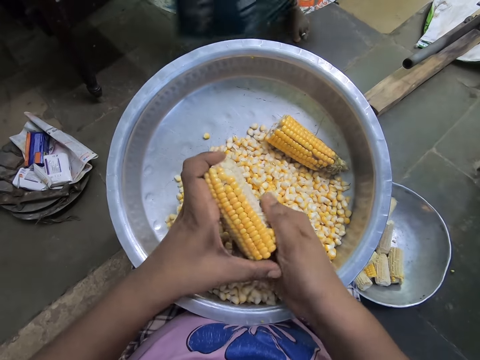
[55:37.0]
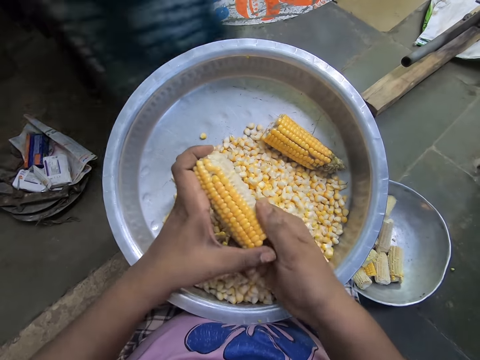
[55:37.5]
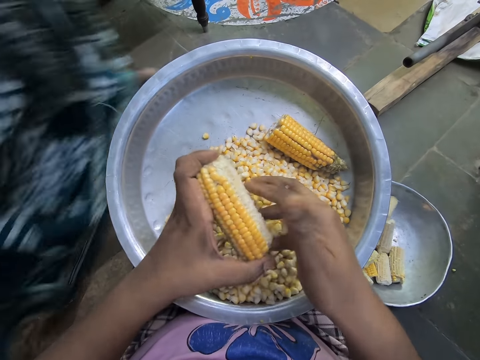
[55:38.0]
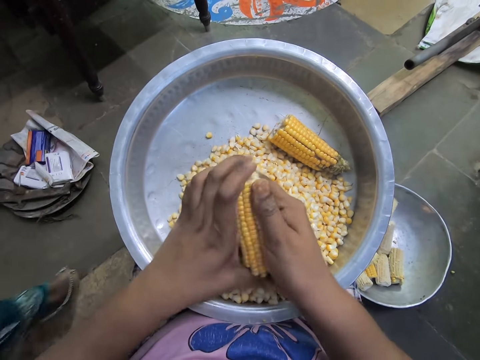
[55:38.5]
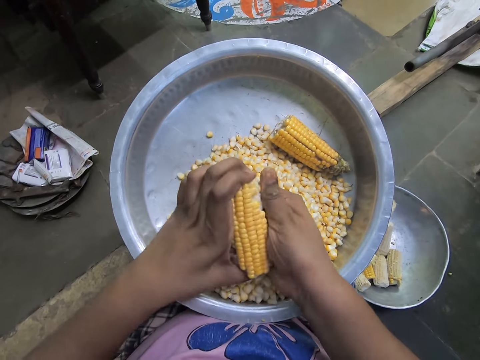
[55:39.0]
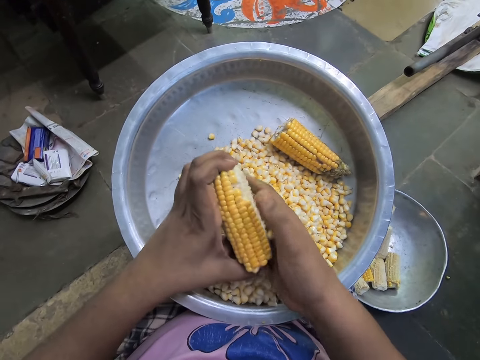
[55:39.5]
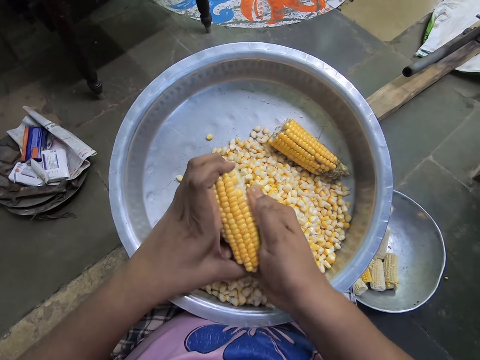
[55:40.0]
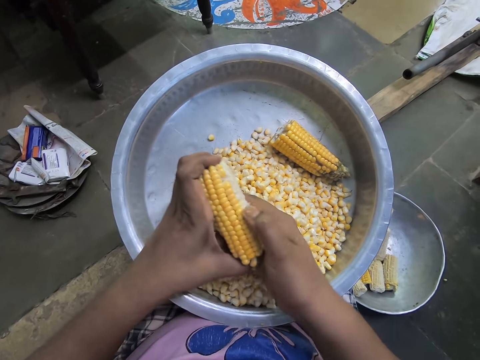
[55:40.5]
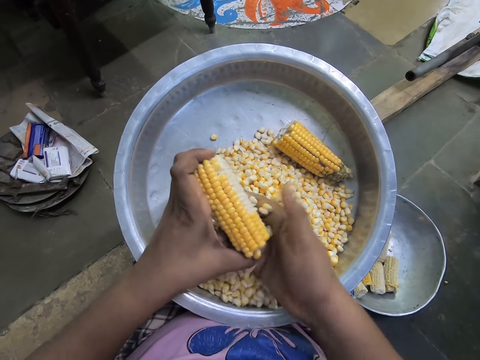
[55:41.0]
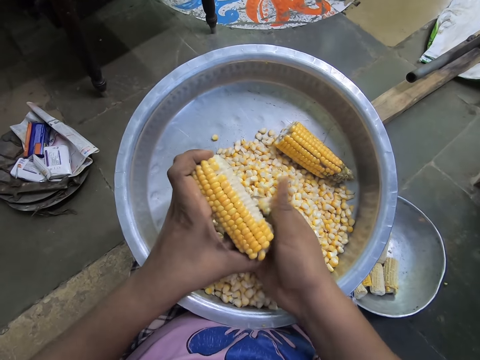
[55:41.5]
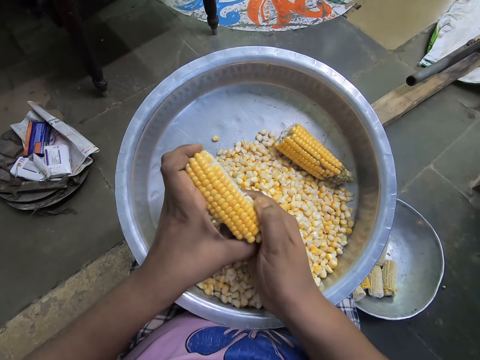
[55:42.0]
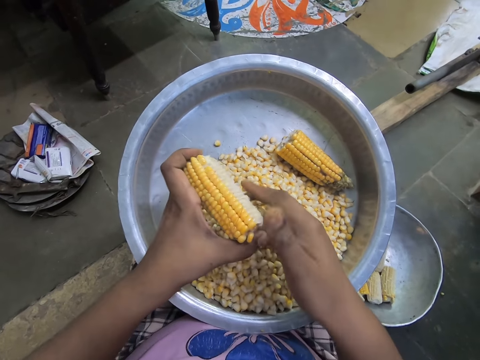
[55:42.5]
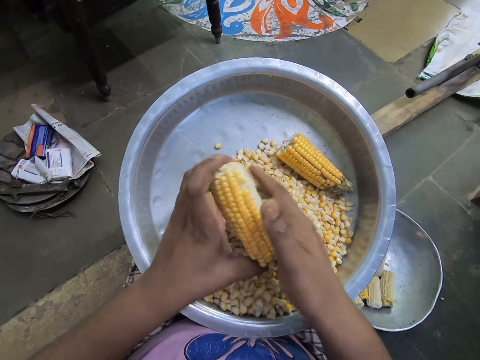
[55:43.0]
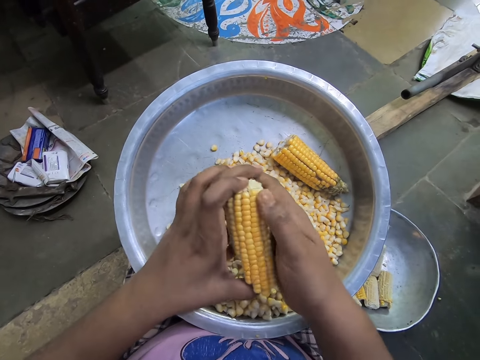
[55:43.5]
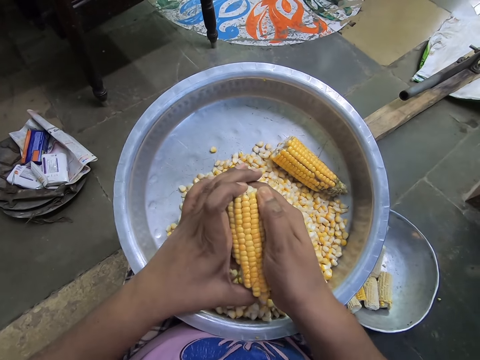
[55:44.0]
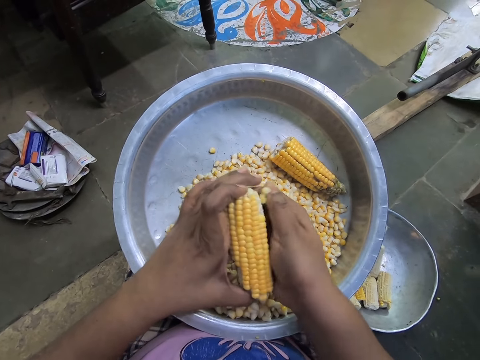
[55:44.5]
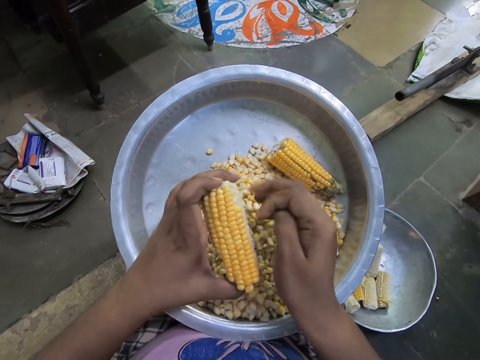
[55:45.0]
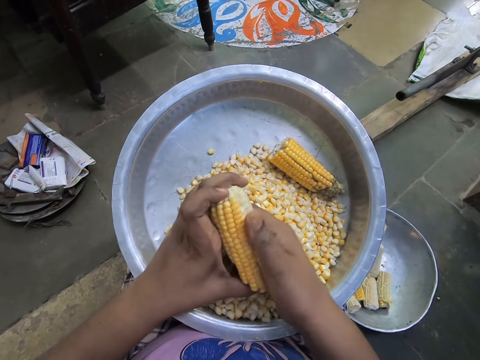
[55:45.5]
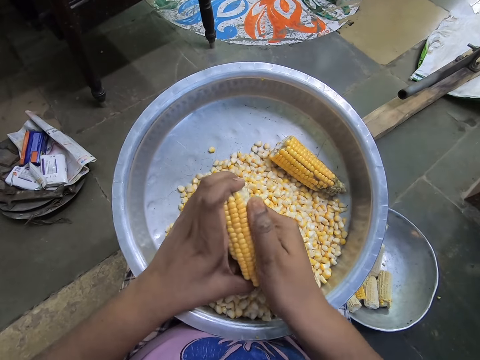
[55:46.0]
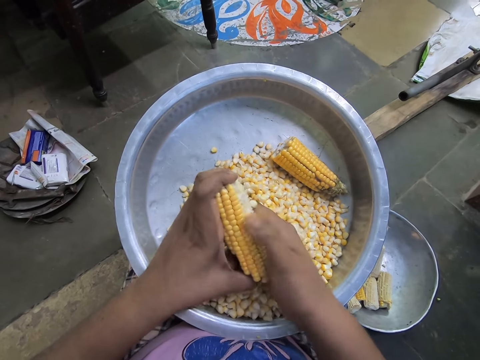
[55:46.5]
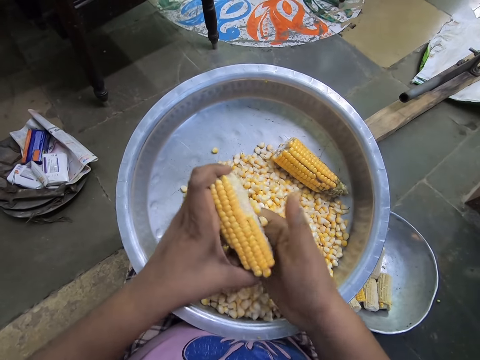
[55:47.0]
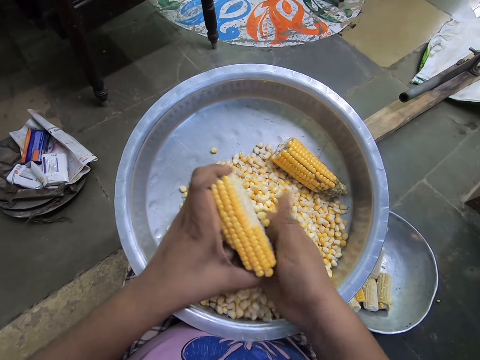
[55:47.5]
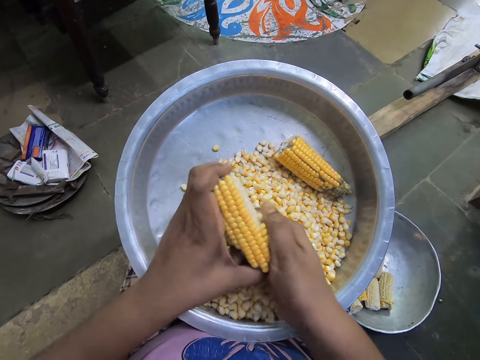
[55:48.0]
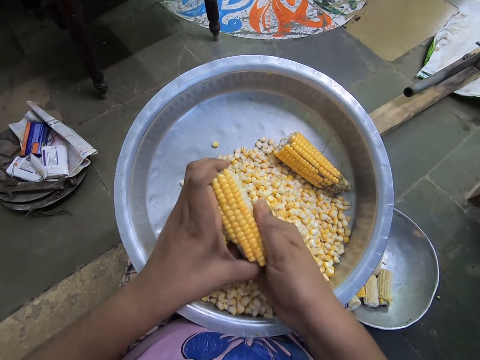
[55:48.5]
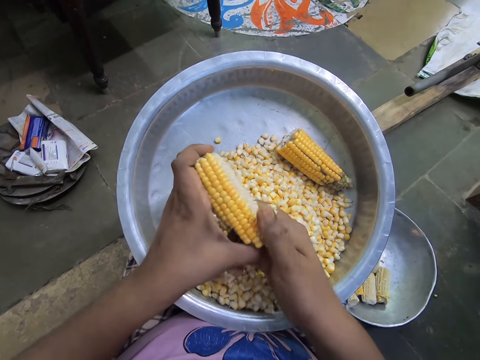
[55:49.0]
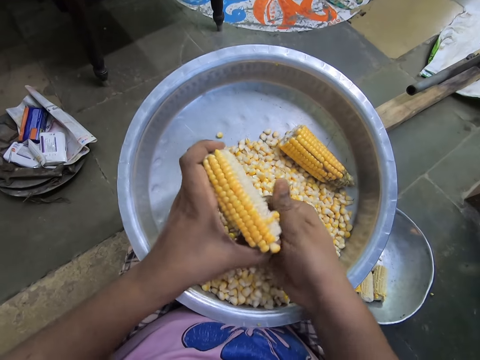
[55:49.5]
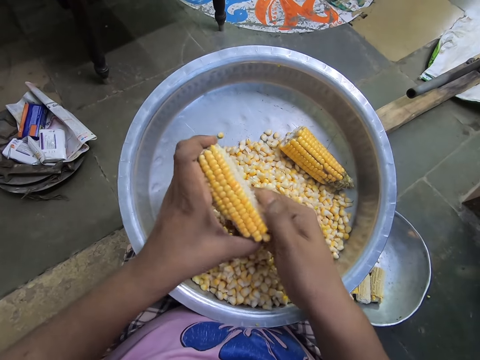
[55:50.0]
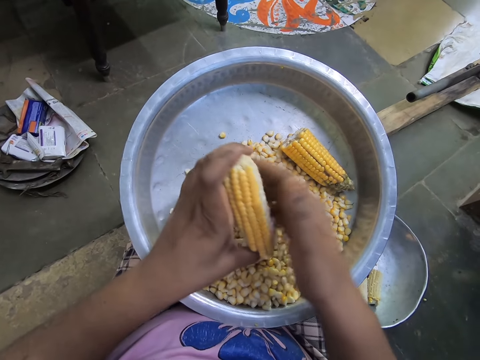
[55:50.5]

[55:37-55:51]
The camera wearer shucks the maize cob repeatedly.

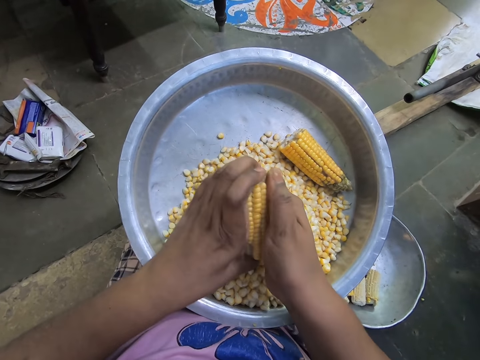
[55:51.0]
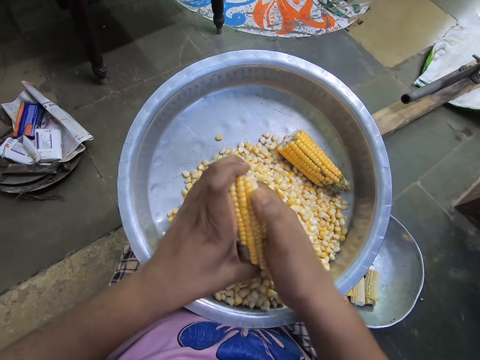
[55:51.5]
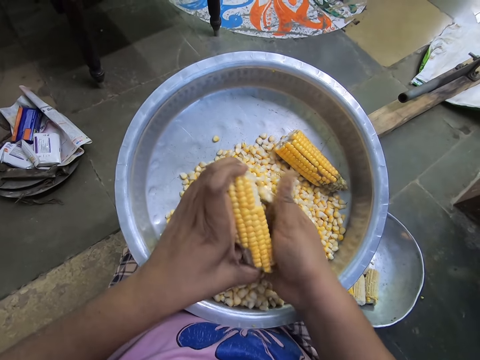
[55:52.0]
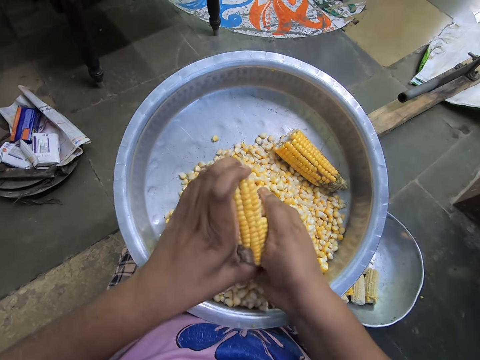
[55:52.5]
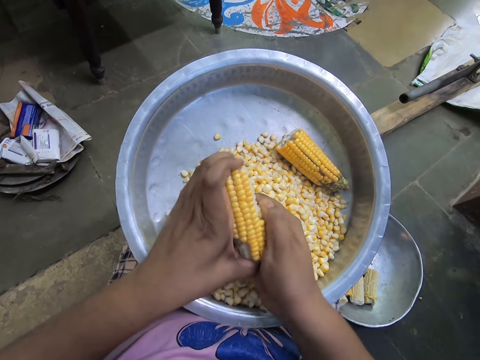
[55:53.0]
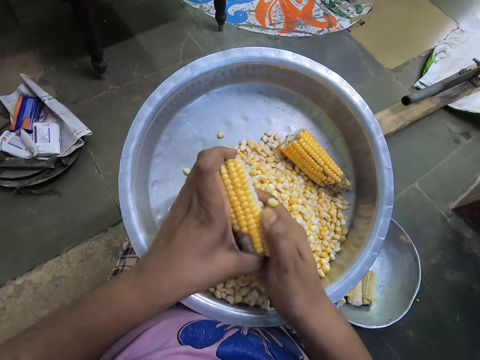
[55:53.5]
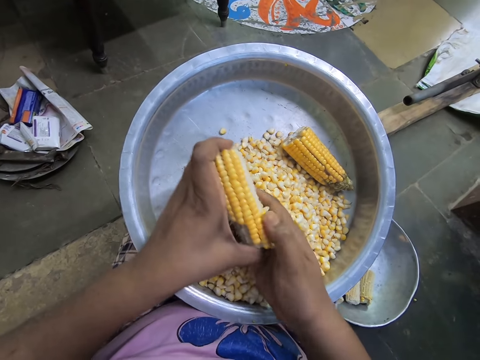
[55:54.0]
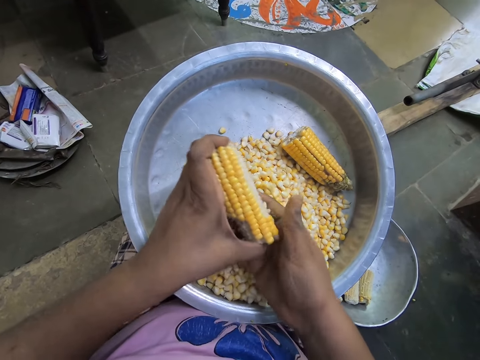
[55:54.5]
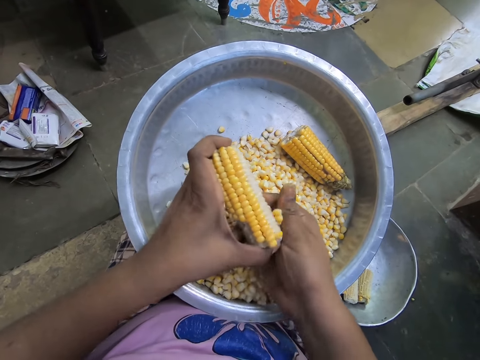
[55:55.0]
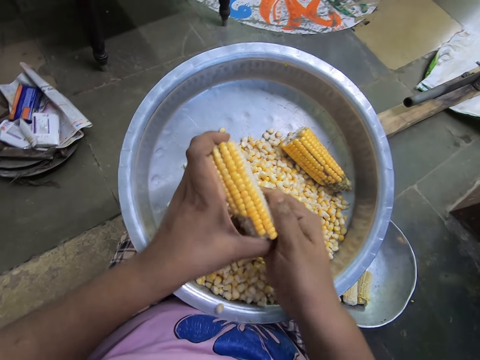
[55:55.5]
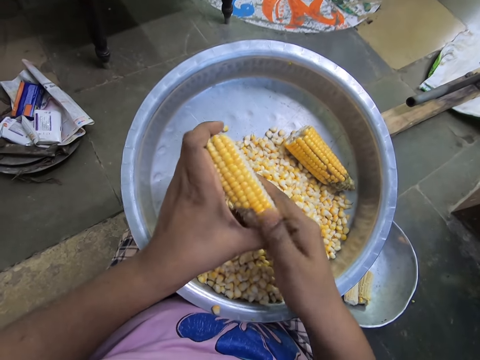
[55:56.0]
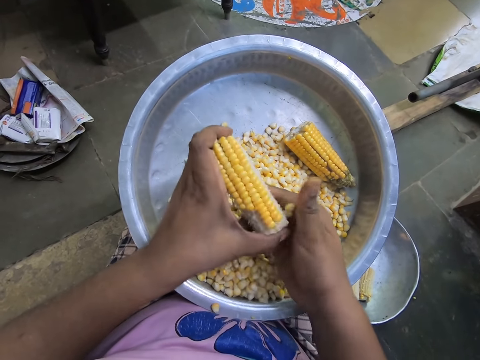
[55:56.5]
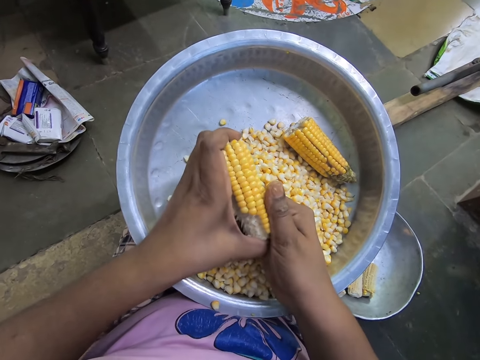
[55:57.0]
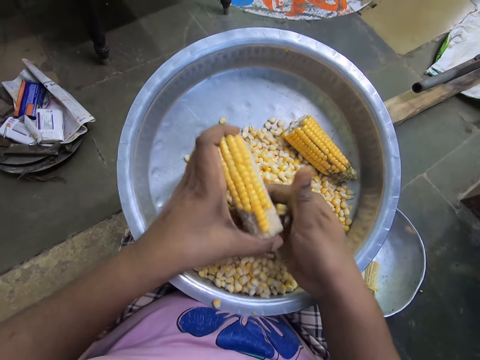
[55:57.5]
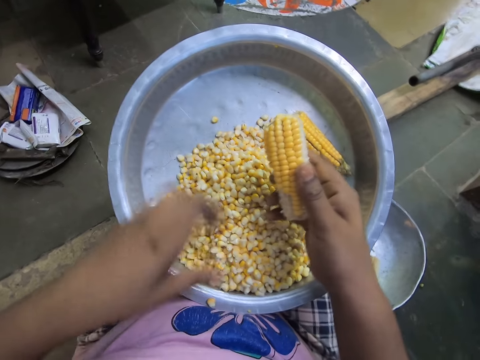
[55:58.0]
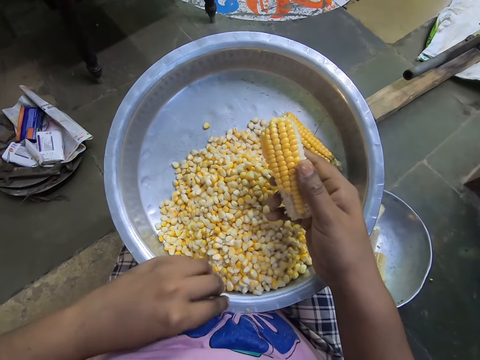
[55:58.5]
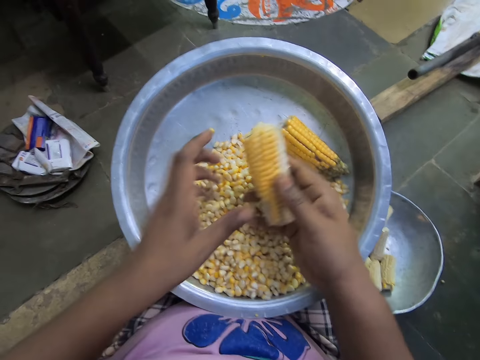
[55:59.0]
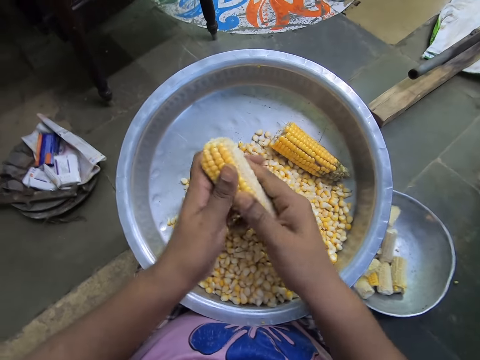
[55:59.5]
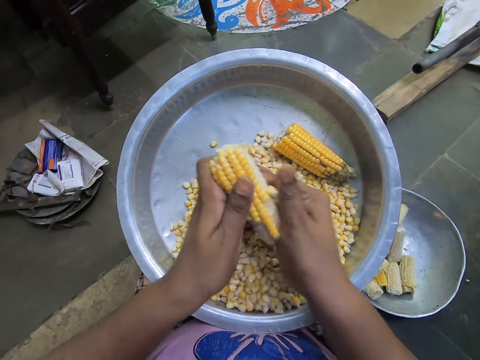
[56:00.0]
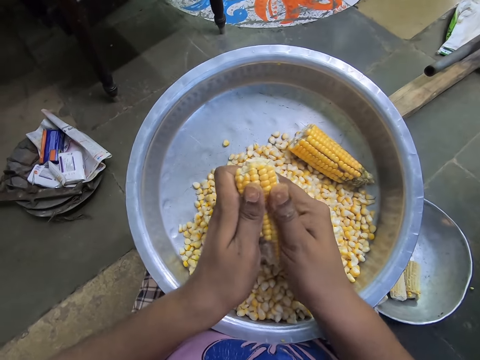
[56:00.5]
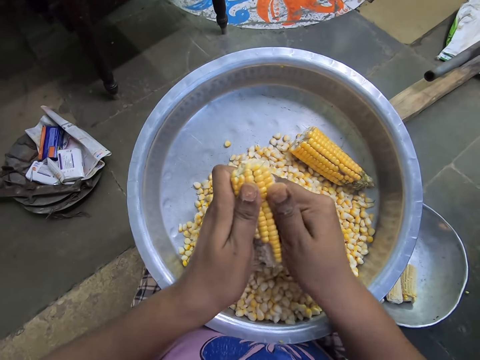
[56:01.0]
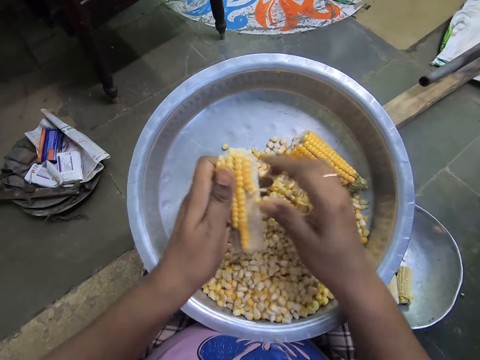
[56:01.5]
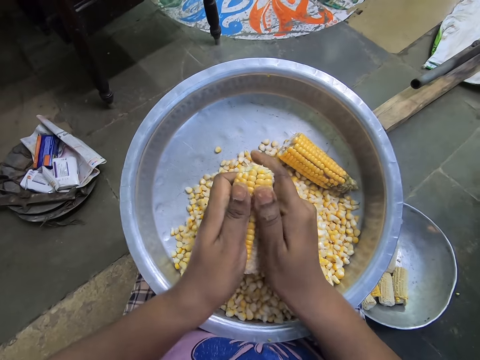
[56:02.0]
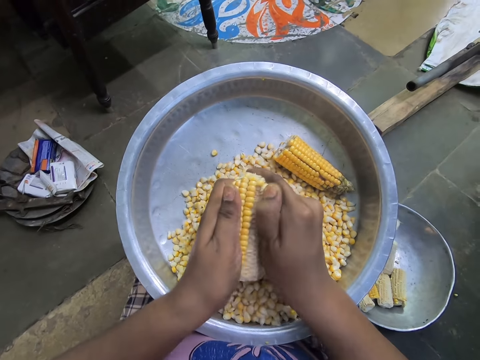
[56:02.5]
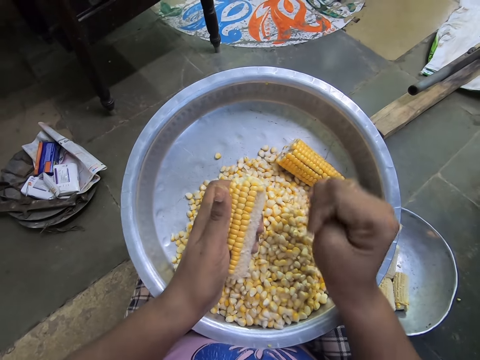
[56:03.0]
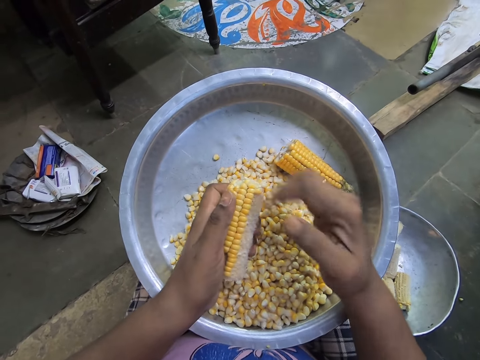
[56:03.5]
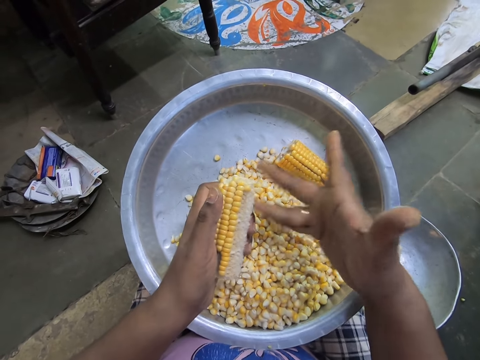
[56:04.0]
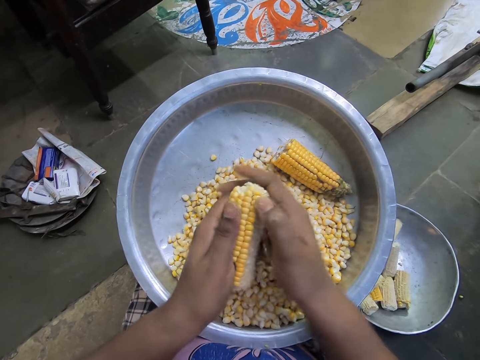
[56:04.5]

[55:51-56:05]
The camera wearer shucks the maize cob repeatedly. She moves the corn in the pot. She holds the corn cob with her right hand. She picks a corn kernel from the rim of the steel bowl with her left hand. She drops the corn kernel into the steel bowl on her legs with her left hand. She holds the corn cob with both hands. She removes corn kernels from the corn cob over the steel bowl with her right hand. She holds the corn cob with her left hand. She stretches her right hand. She holds the corn cob with both hands.
